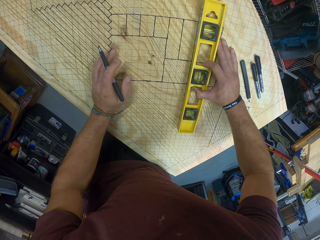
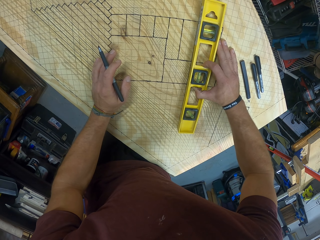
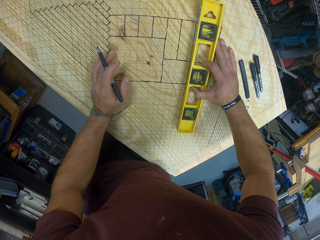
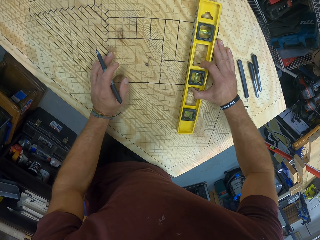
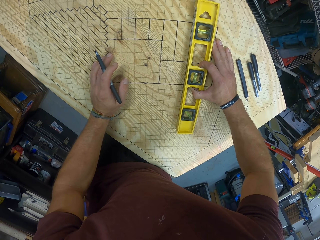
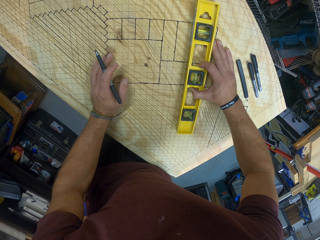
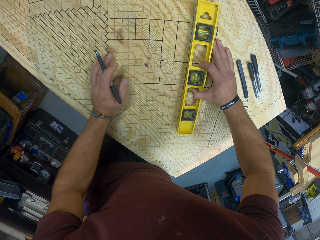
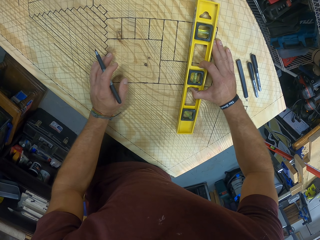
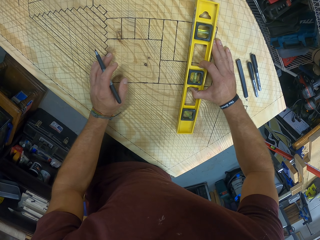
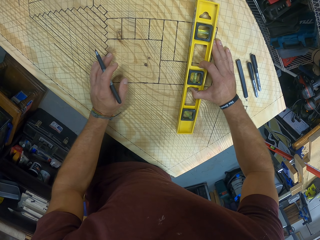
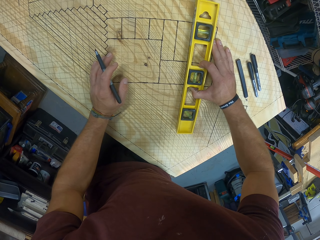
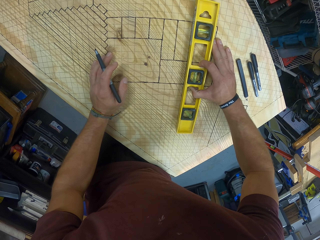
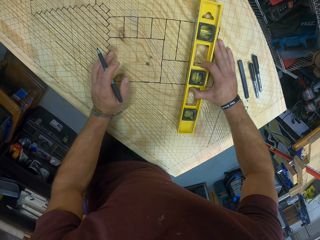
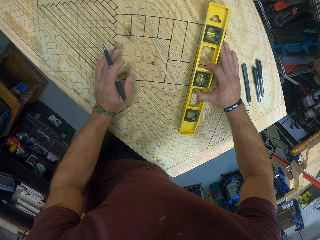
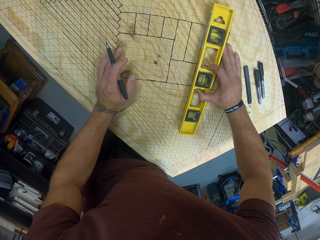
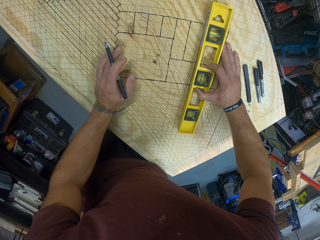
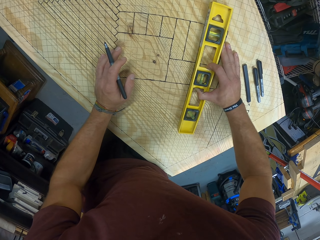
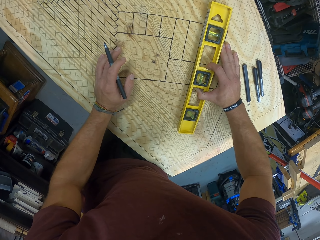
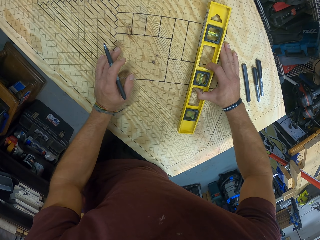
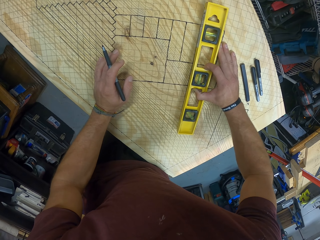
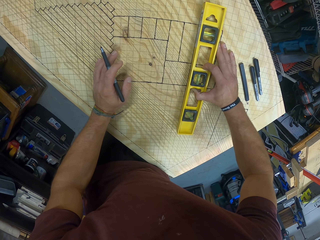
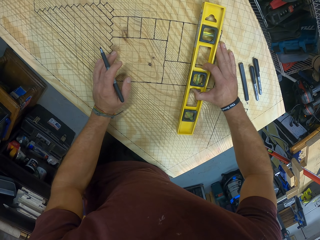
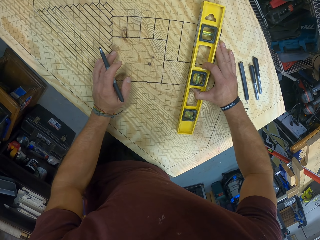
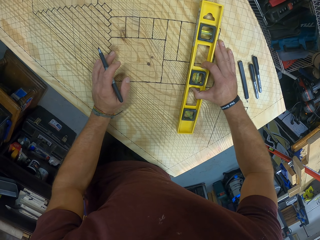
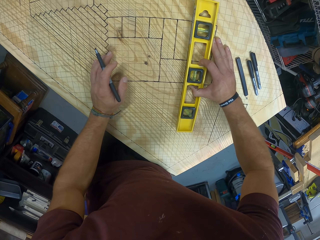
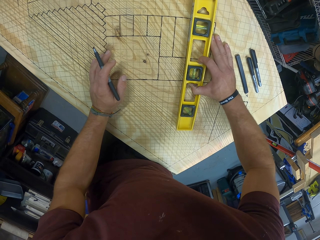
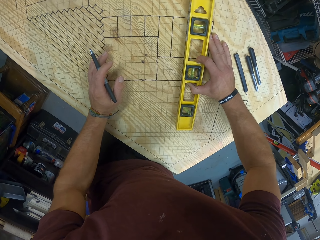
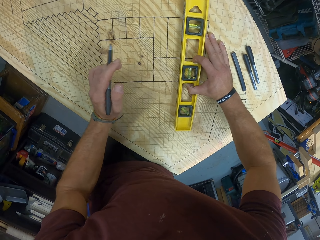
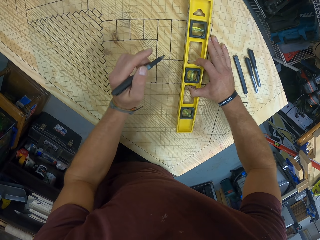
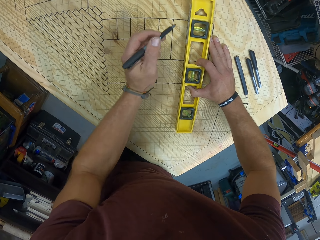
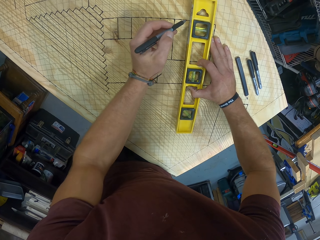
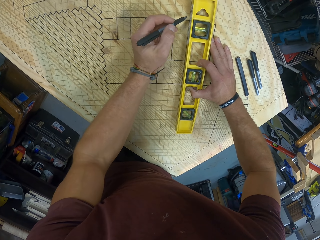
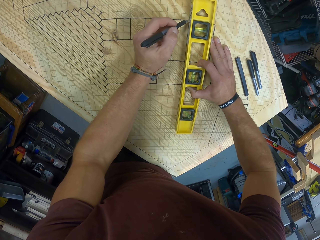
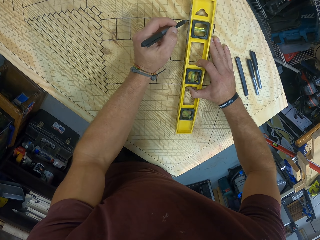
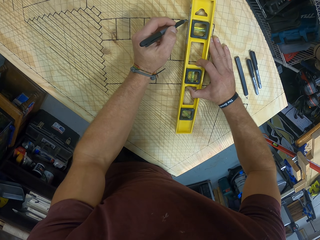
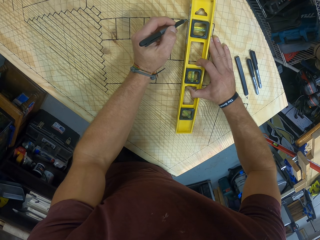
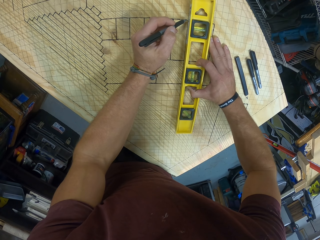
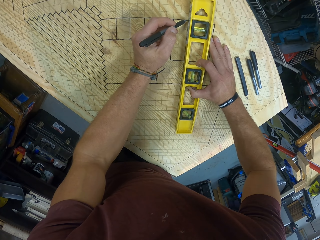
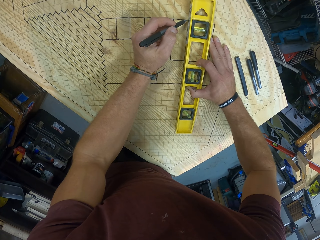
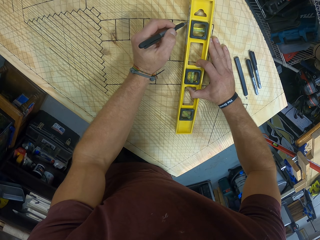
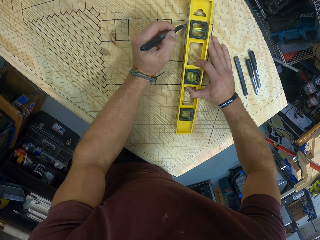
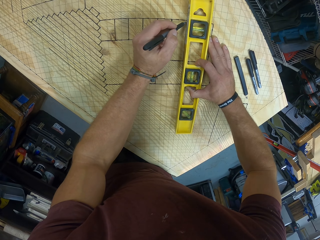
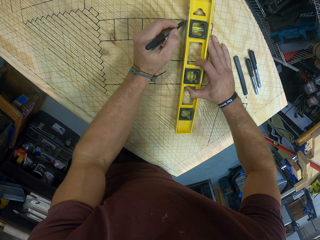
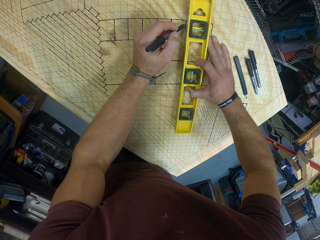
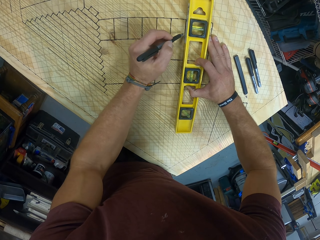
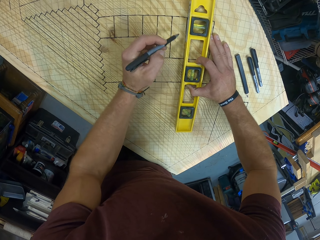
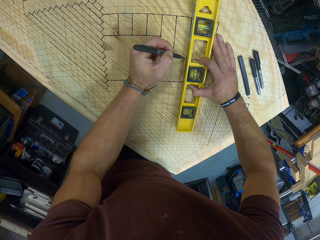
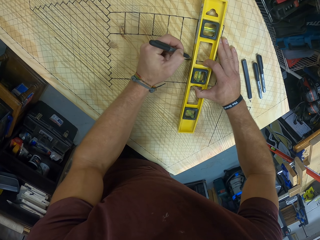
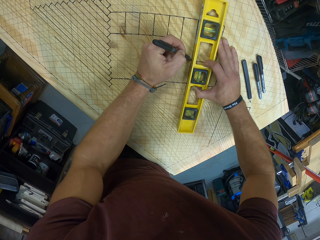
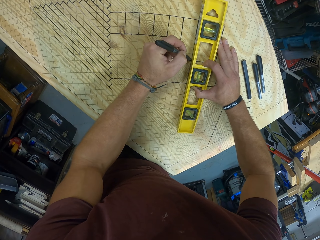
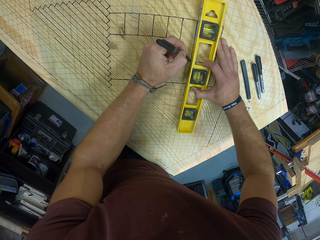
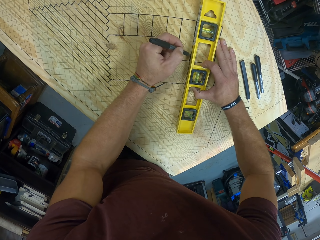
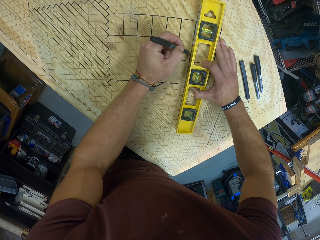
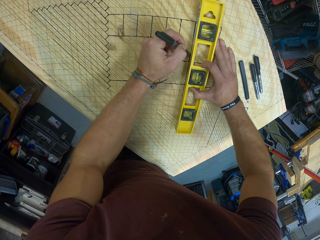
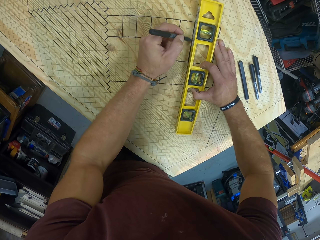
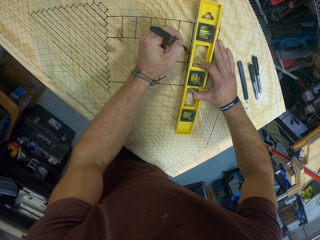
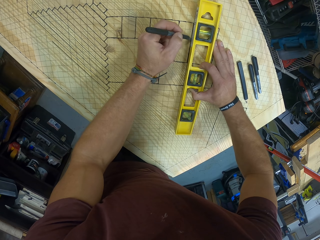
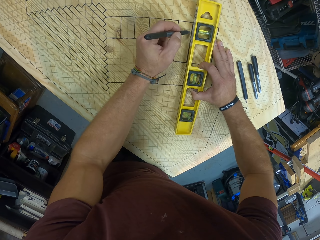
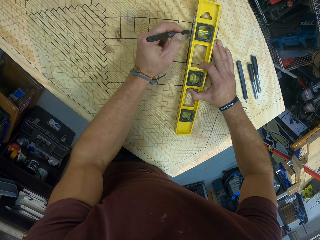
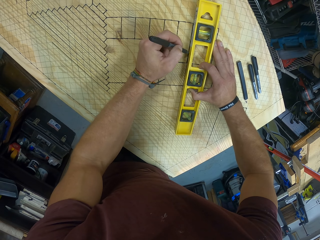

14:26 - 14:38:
The camera wearer draws the pixels on the plywood with a pen and a ruler.

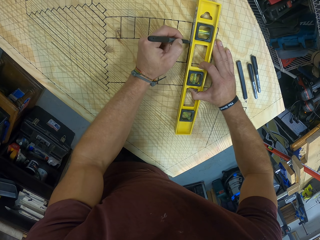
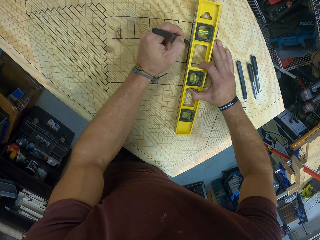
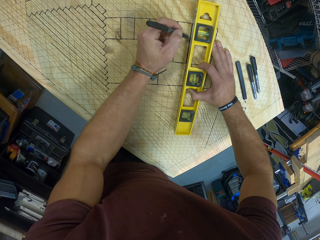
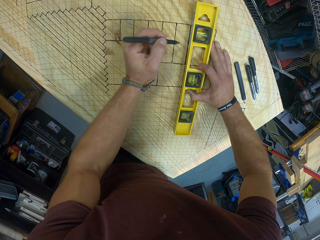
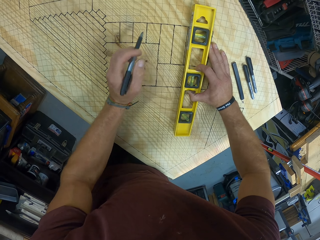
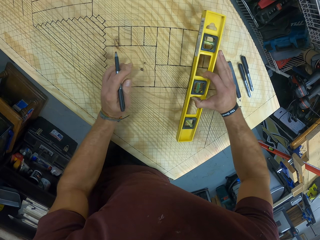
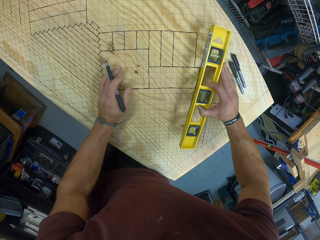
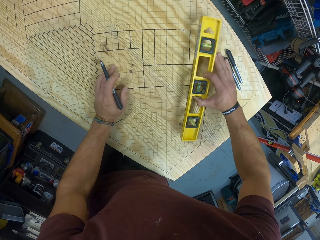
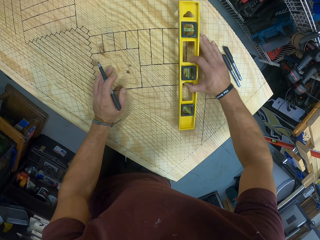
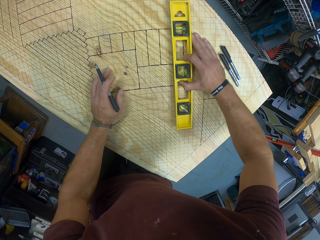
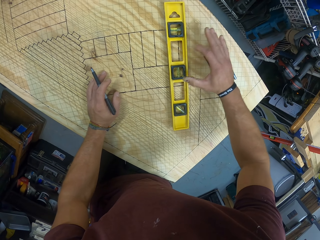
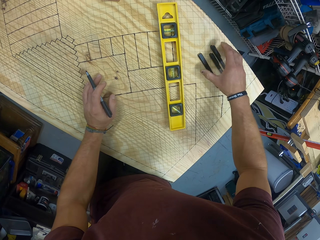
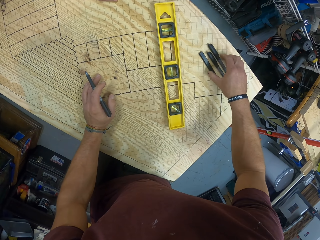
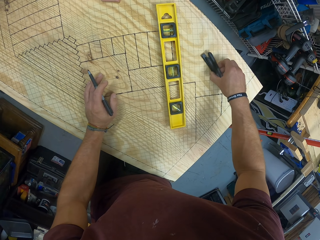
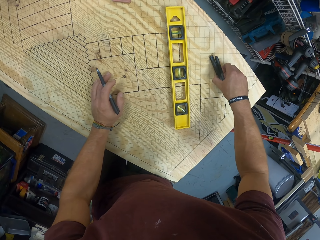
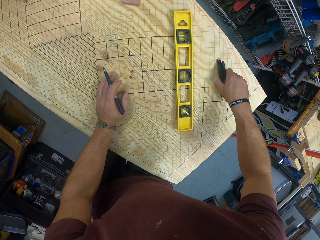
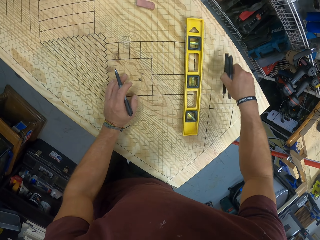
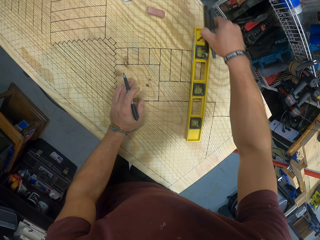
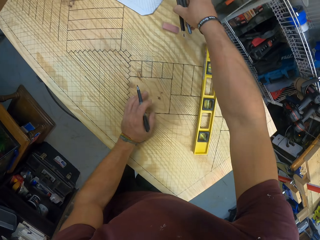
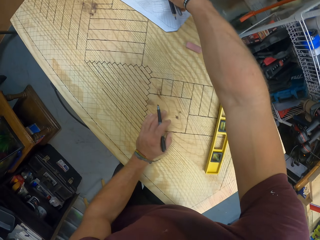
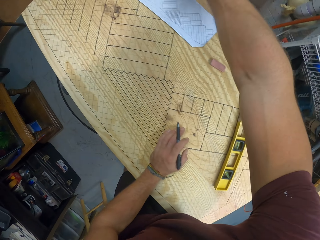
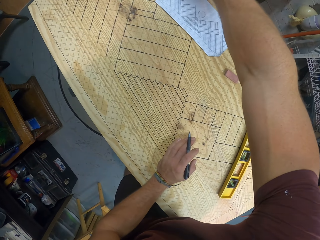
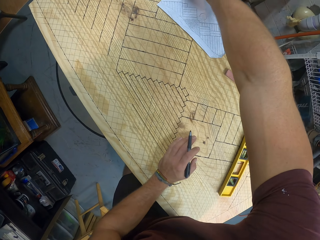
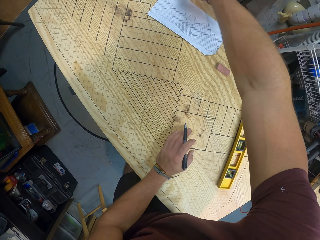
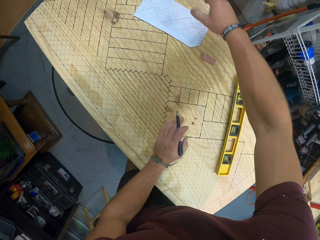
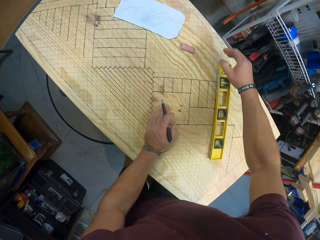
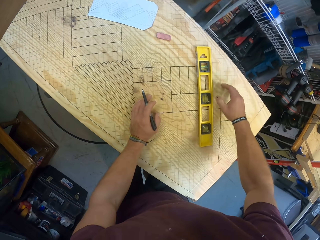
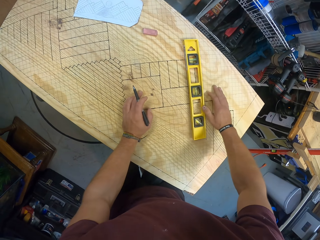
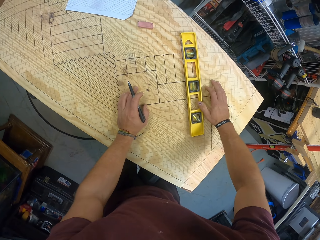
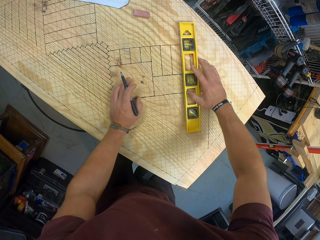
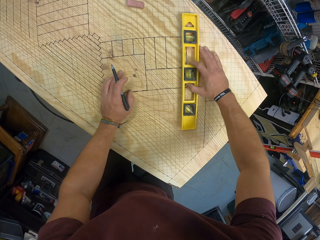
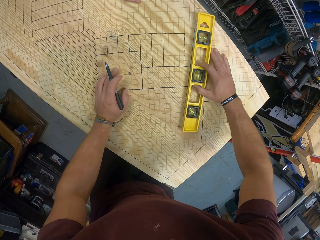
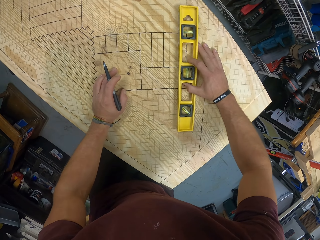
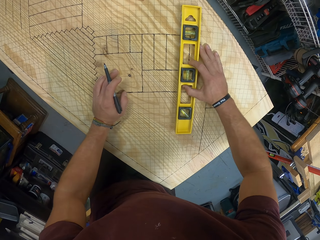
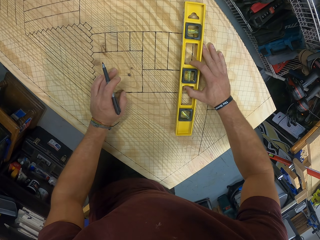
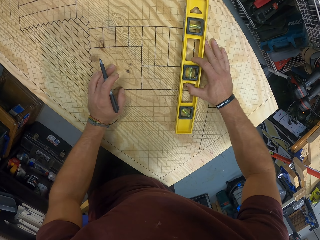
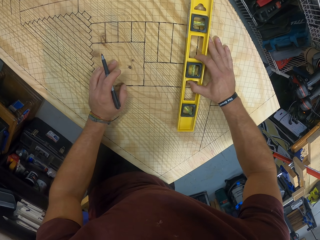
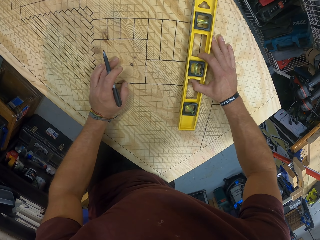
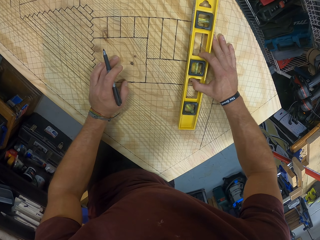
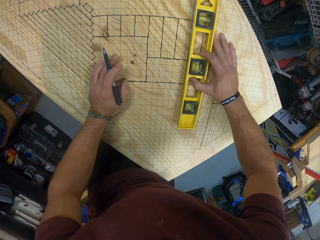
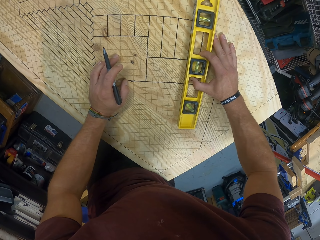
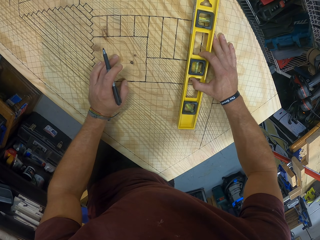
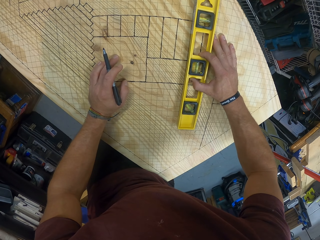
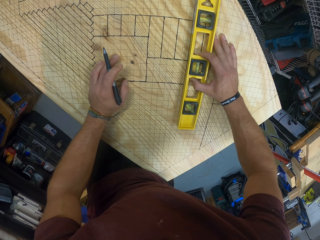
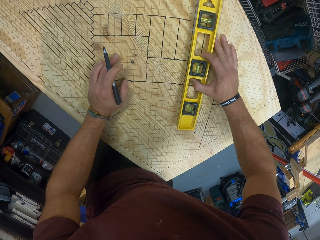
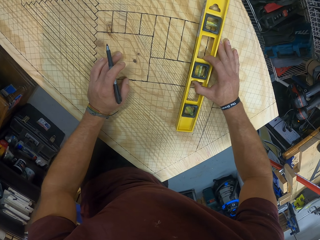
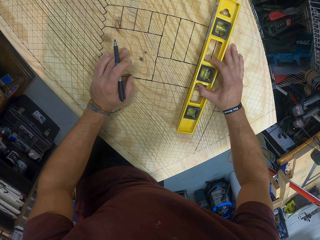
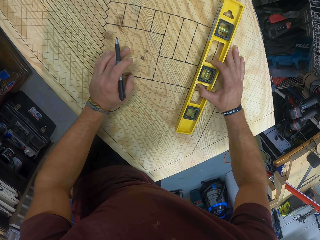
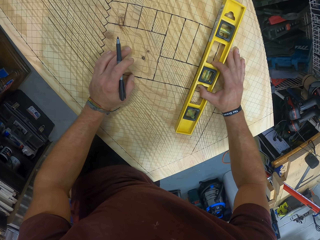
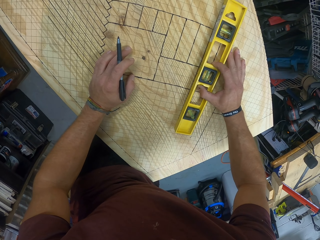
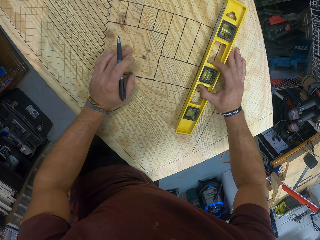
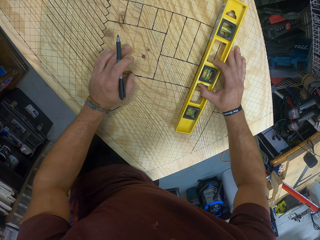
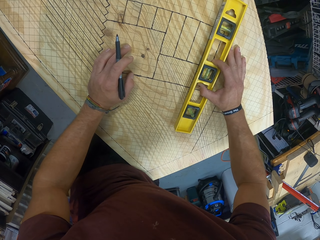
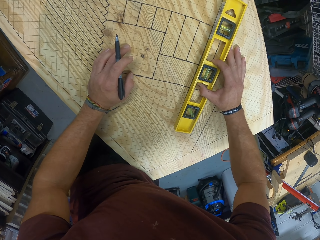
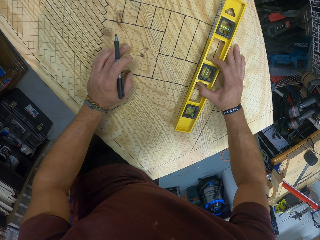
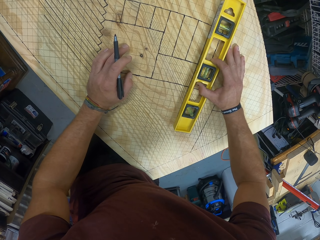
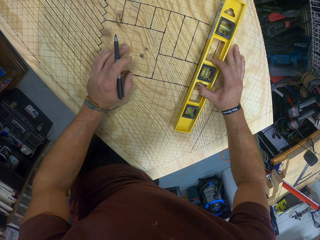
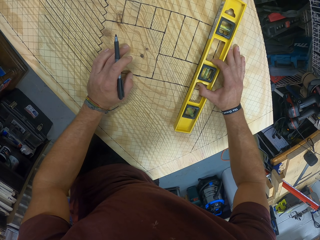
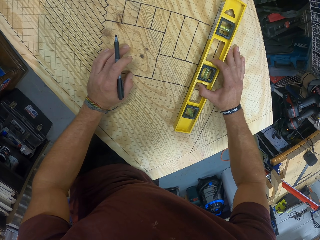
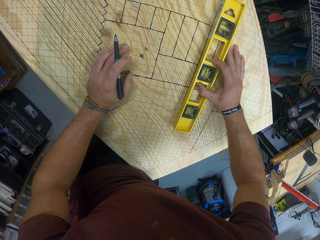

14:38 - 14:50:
The camera wearer picks up some markers or pens on the wood with his right hand. He puts the pens on the table. He adjusts the line level on the wood with his right hand. He drags the ruler on the table.
